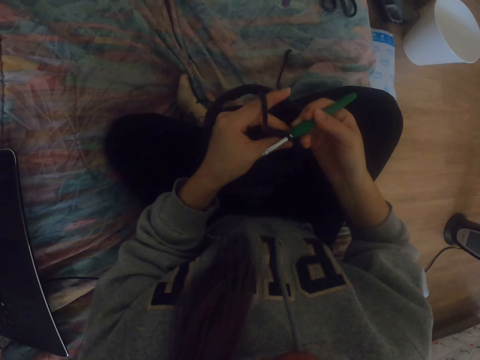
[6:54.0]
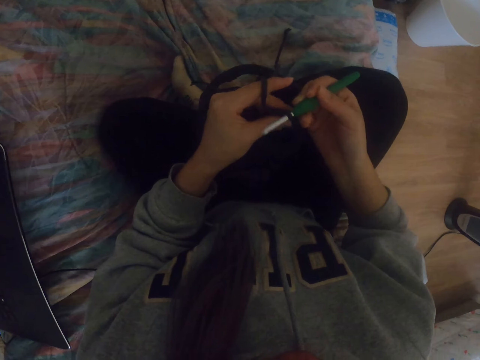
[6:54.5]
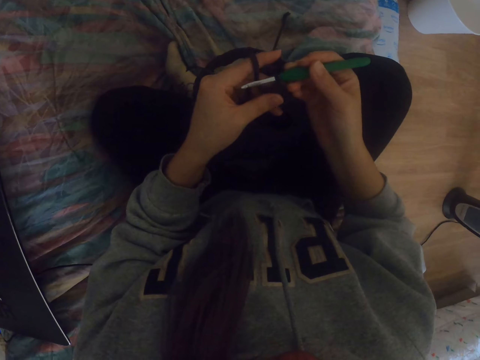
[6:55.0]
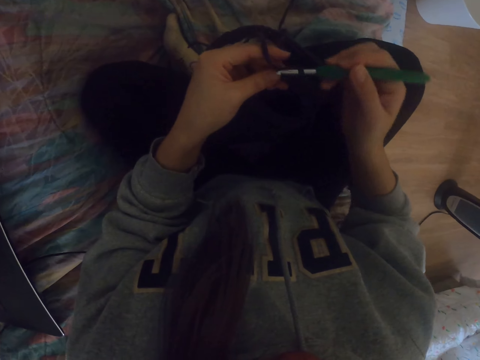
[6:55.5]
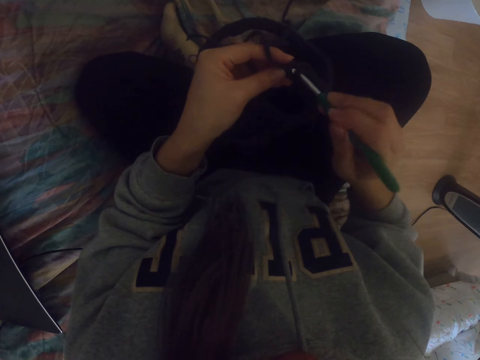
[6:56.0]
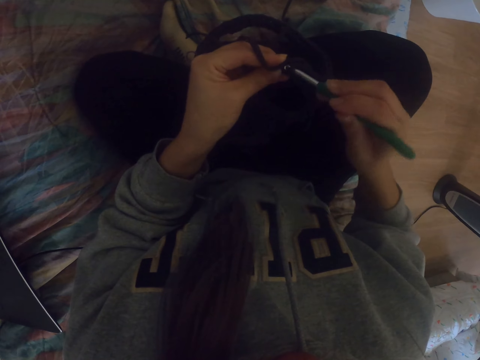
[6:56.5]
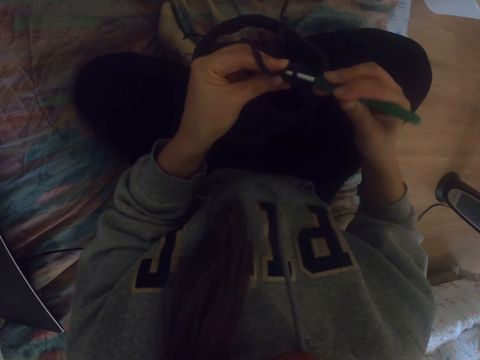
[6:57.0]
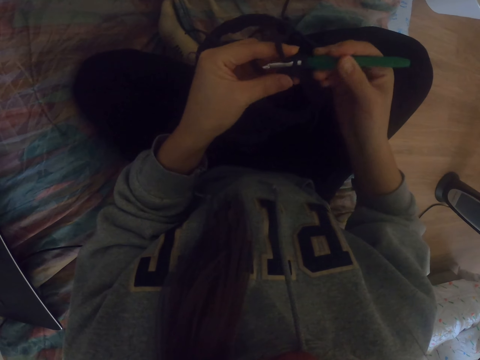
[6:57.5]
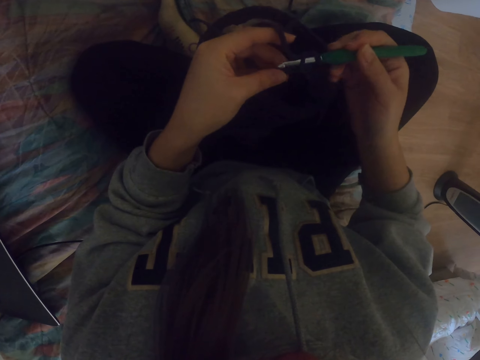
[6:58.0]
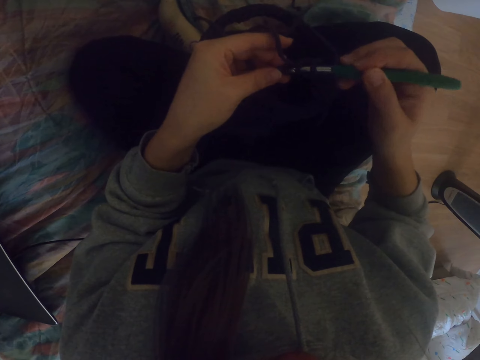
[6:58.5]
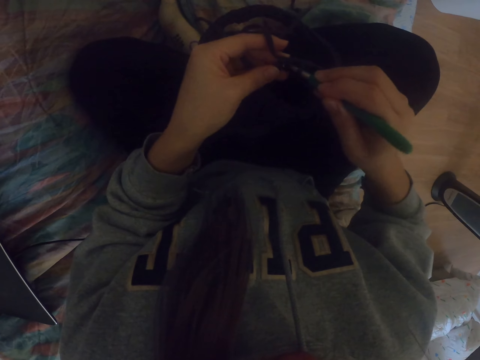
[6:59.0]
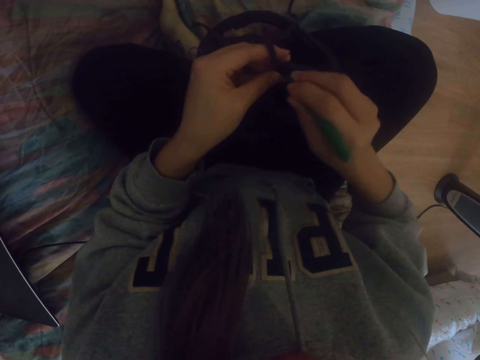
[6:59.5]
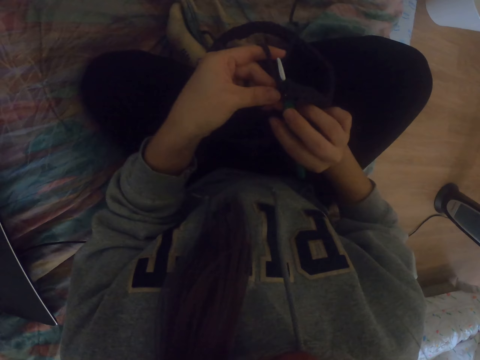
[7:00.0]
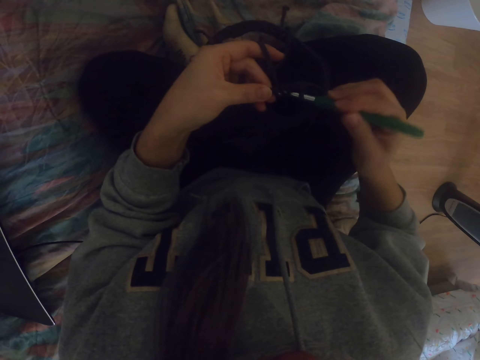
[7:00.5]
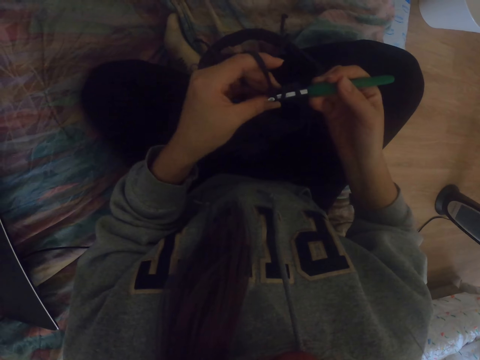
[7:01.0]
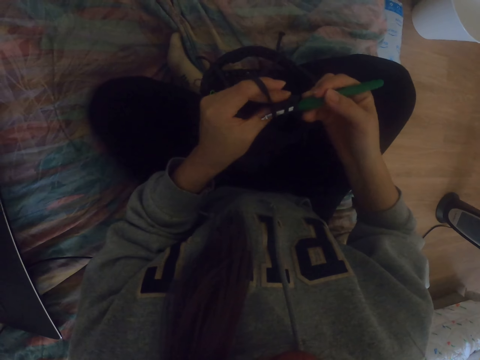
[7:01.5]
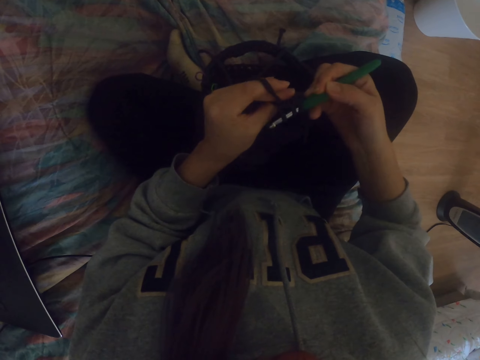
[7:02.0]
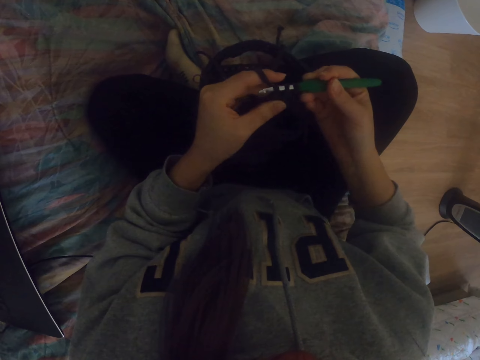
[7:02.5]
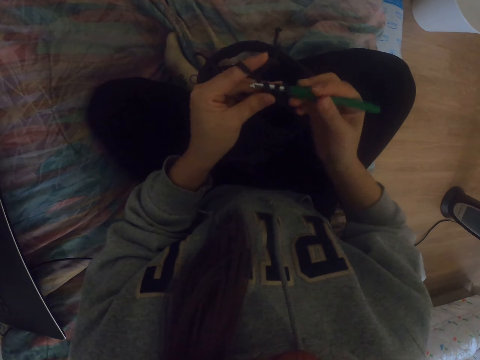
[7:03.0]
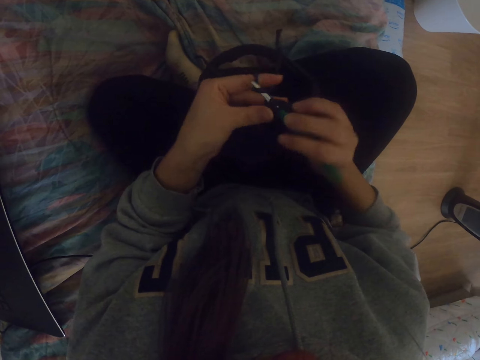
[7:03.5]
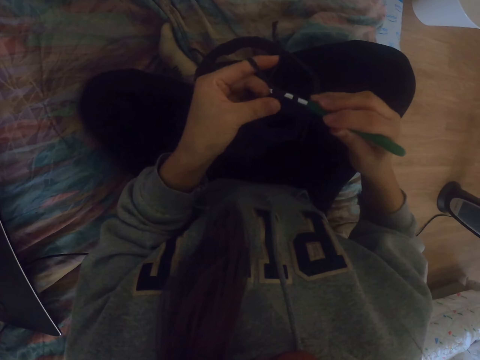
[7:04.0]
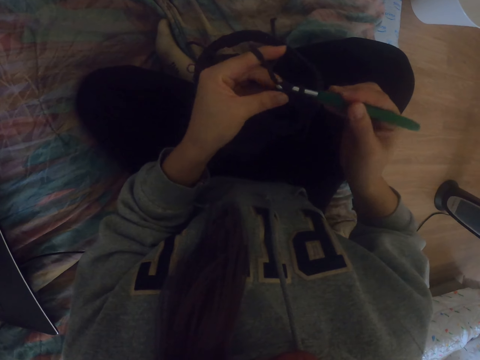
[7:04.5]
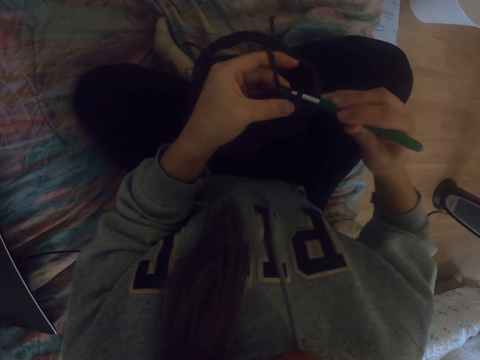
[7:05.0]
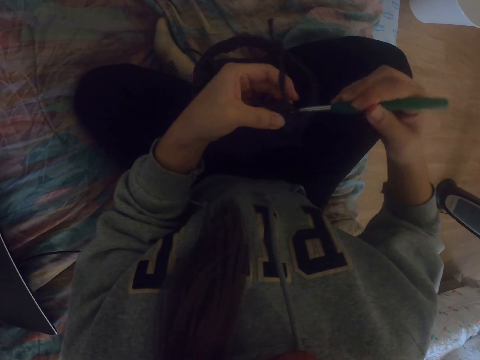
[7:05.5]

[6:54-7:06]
The camera wearer inserts the crochet on the bag. They pull the thread with the crochet.

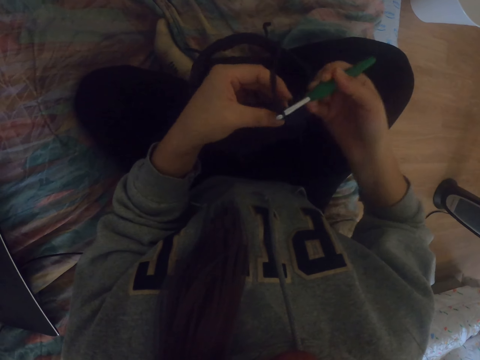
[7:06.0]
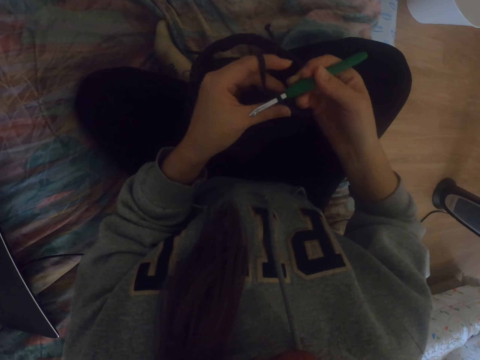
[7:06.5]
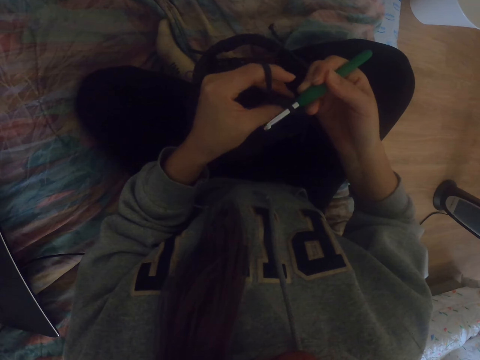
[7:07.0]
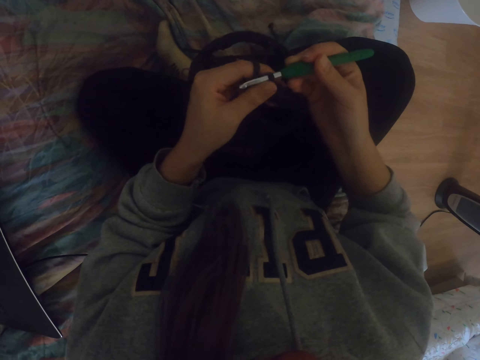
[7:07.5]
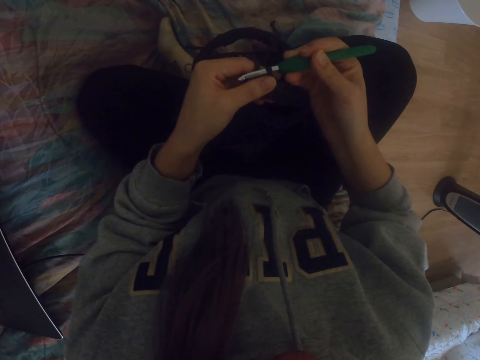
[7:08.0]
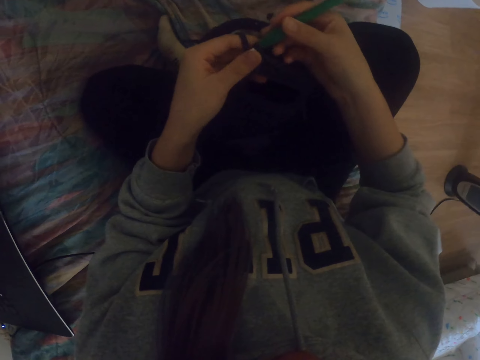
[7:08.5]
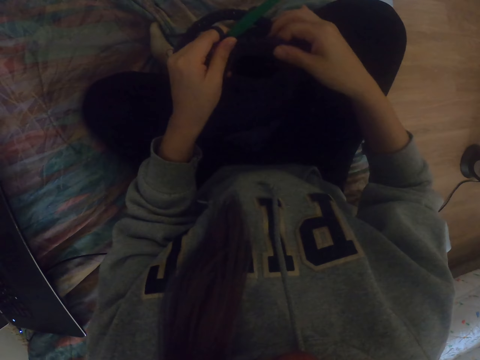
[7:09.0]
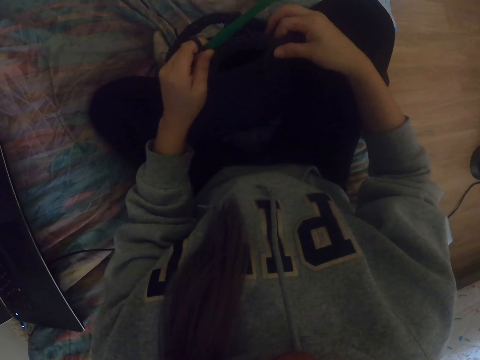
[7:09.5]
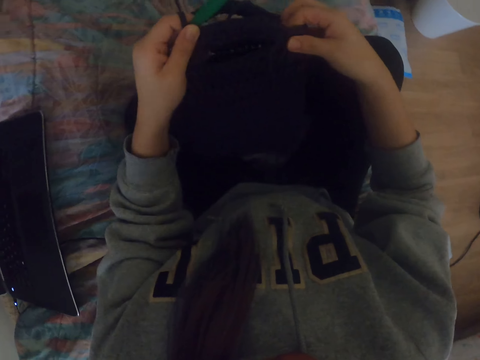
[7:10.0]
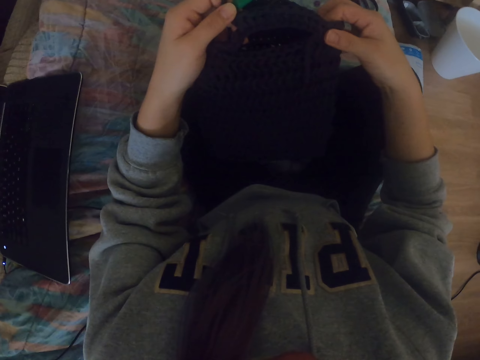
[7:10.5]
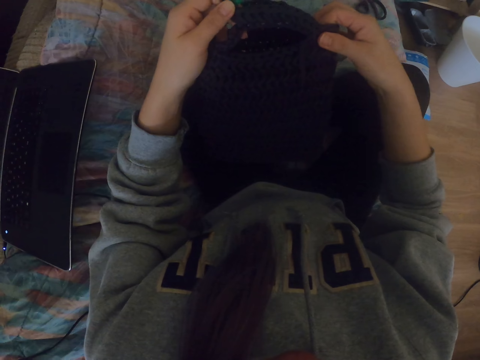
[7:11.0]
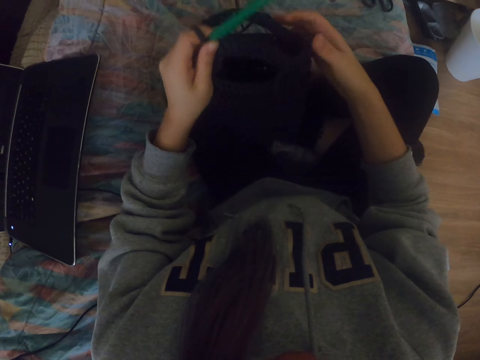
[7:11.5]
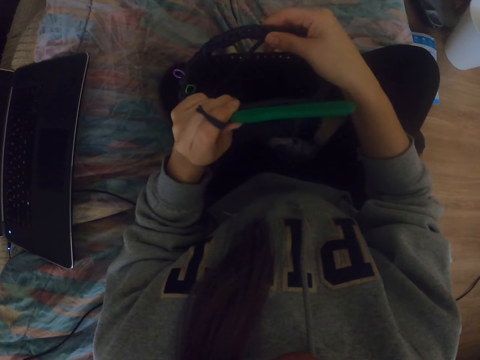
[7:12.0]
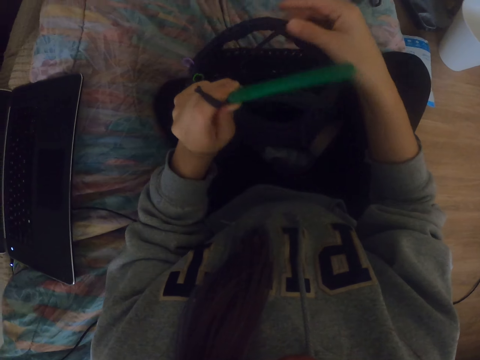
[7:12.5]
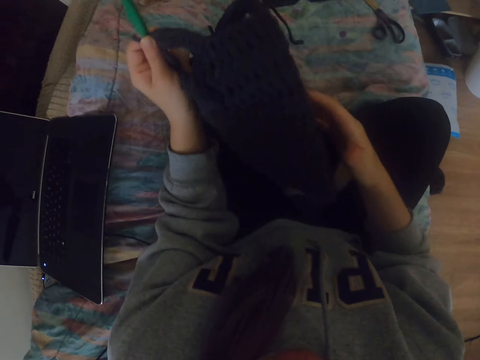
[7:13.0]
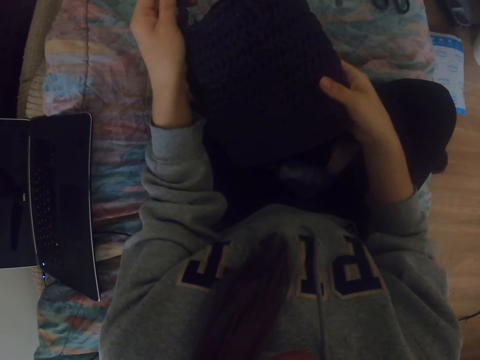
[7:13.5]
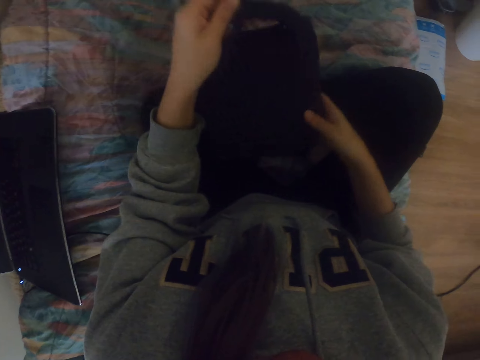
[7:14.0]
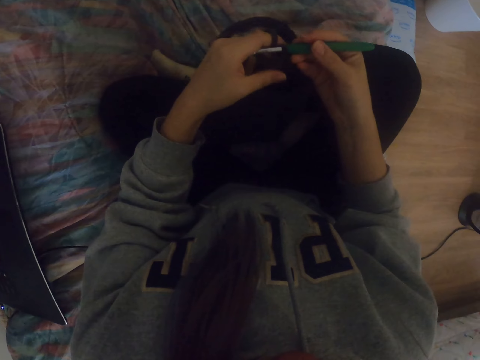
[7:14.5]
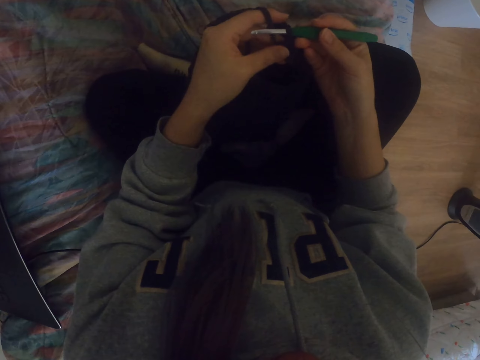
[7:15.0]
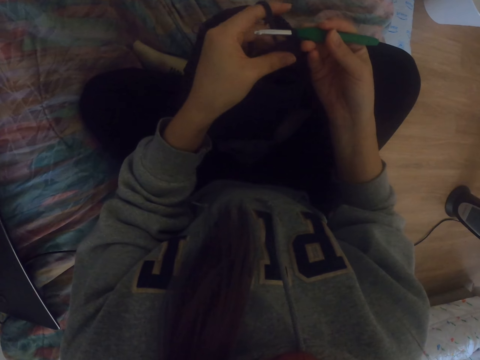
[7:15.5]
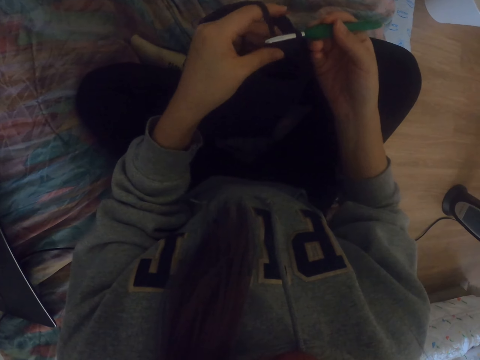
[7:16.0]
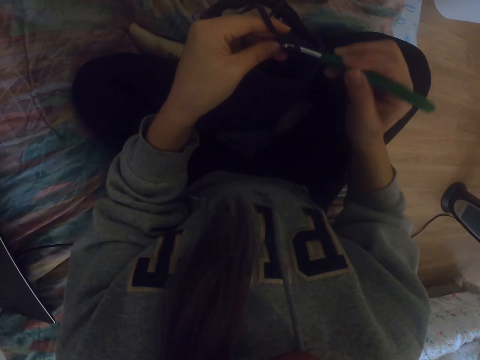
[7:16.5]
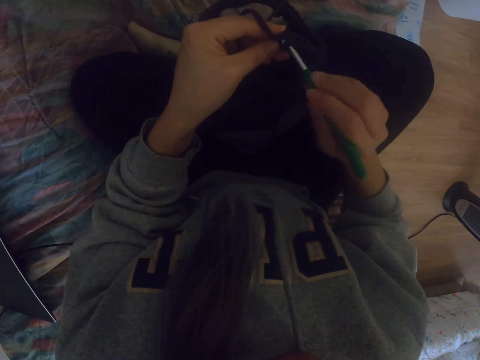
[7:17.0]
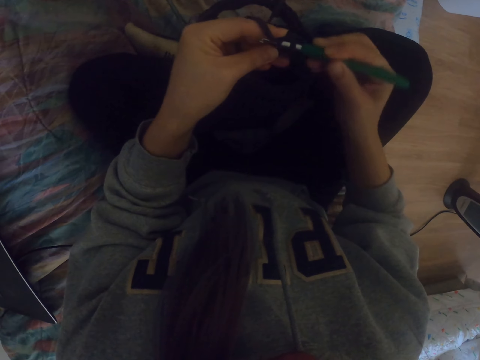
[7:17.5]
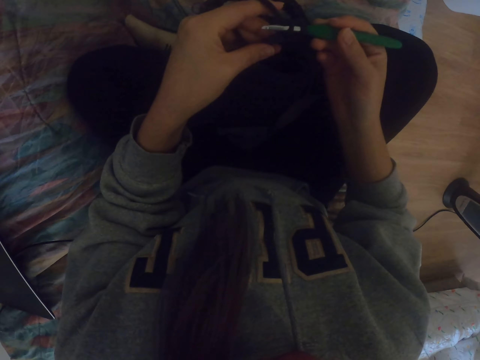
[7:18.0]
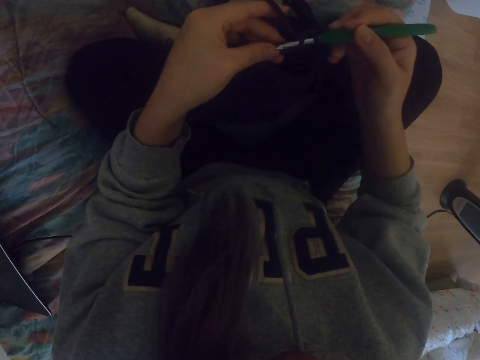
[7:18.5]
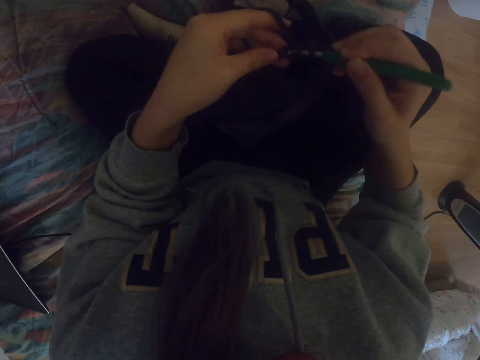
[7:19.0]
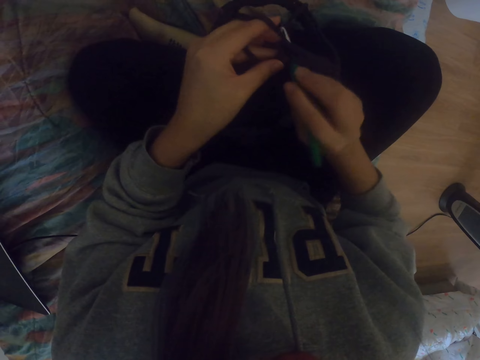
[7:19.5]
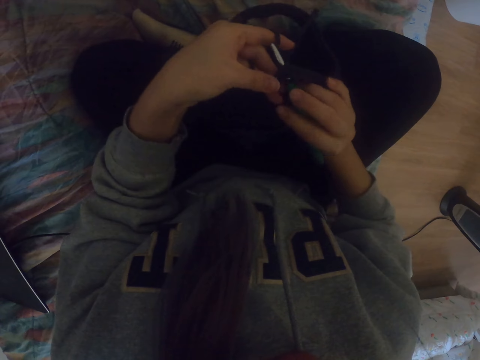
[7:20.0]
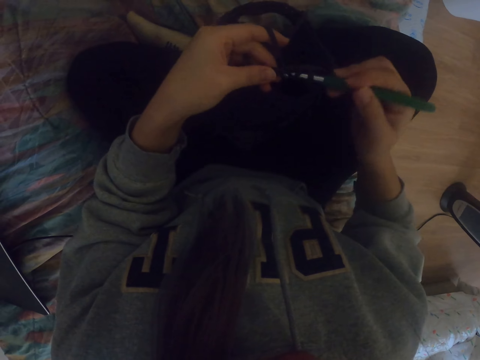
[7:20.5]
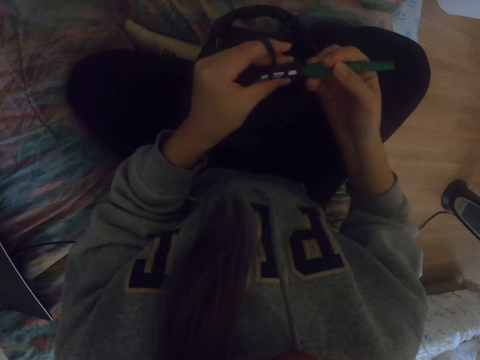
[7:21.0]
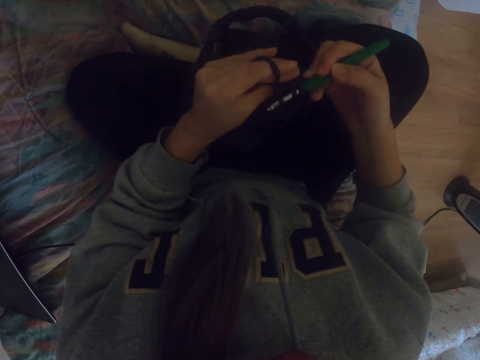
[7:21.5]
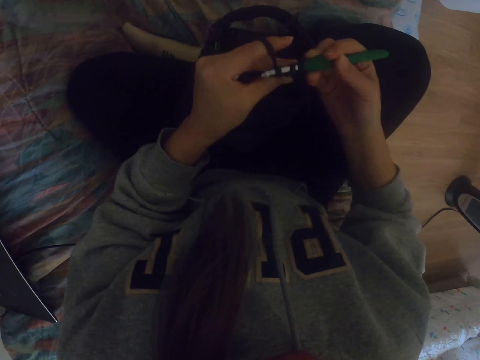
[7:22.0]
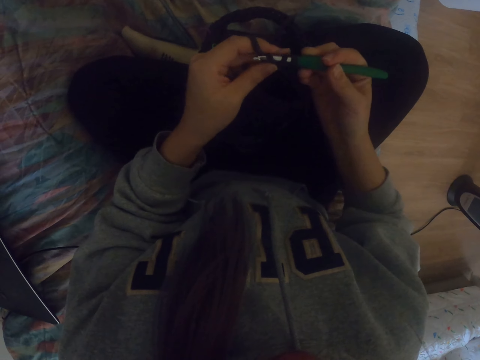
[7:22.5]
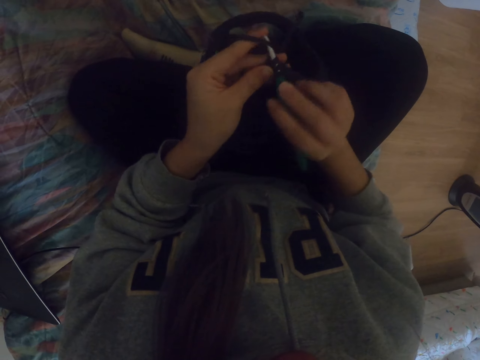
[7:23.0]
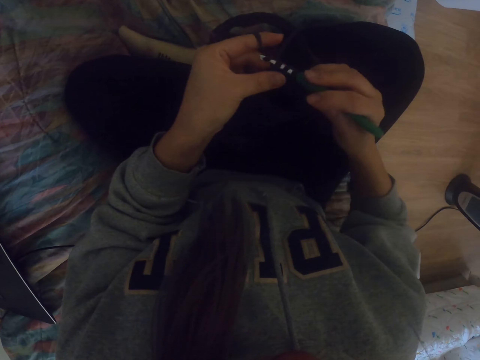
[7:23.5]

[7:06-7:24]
The camera wearer adjusts a fabric. They stretch the bag. They look at the fabric. They hold the crochet hook. They knit the fabric. They insert the crochet on the bag. They pull the thread with the crochet.
